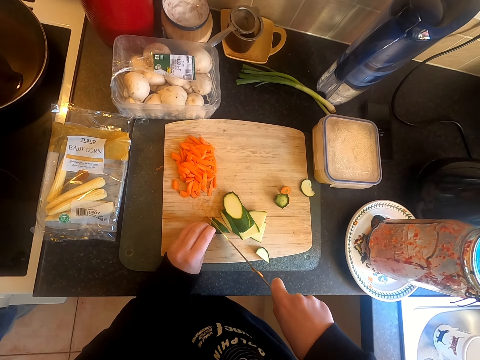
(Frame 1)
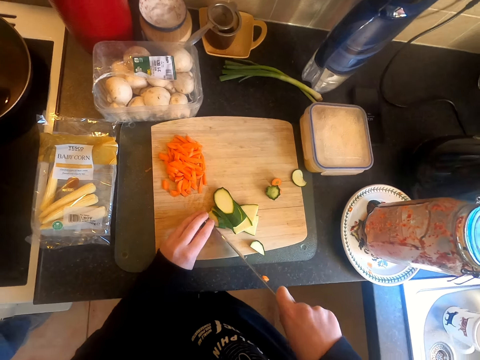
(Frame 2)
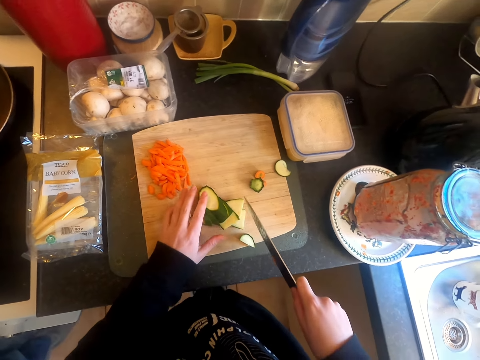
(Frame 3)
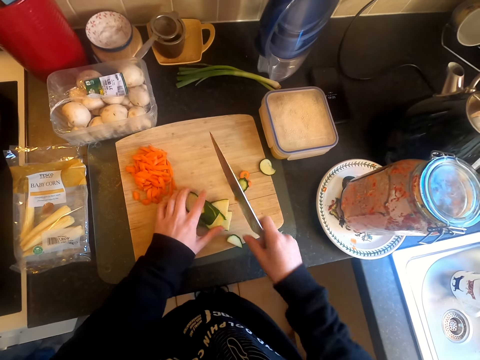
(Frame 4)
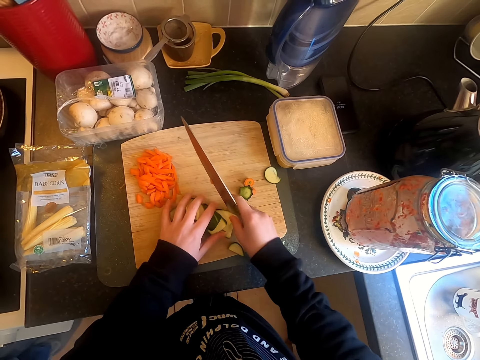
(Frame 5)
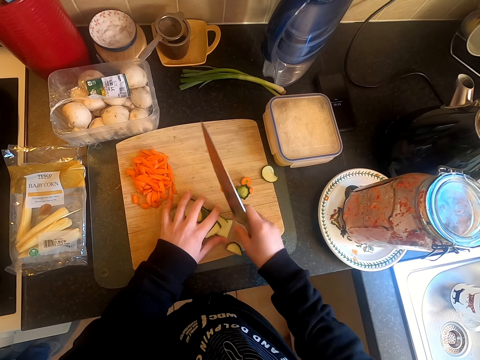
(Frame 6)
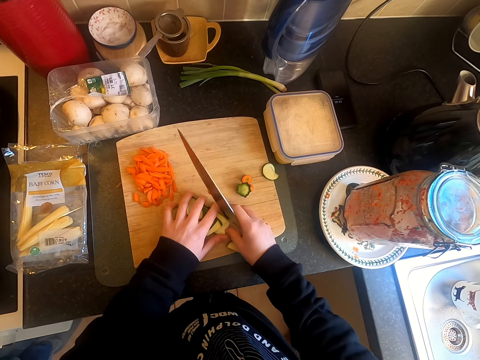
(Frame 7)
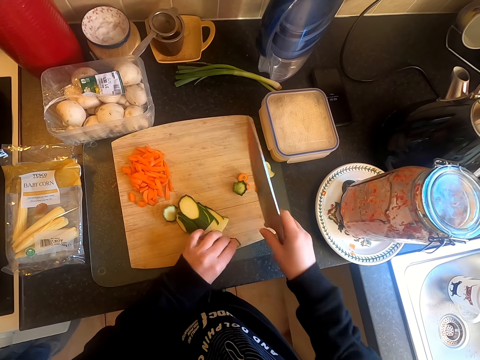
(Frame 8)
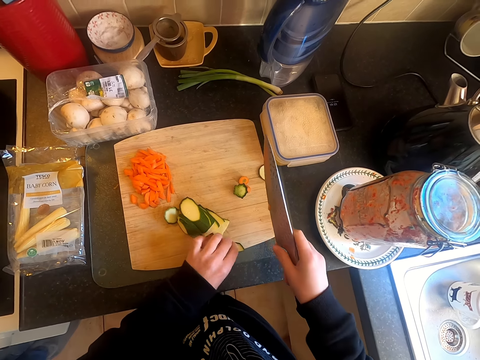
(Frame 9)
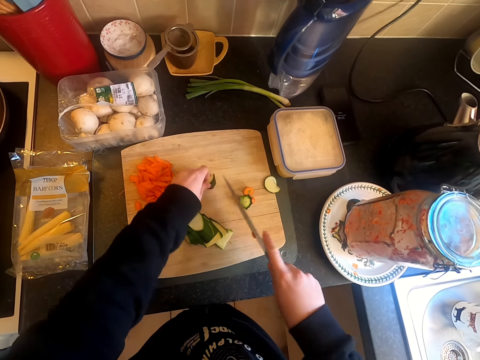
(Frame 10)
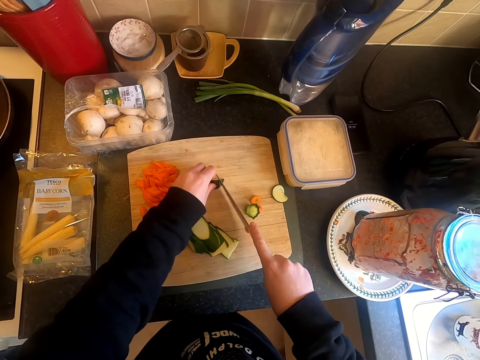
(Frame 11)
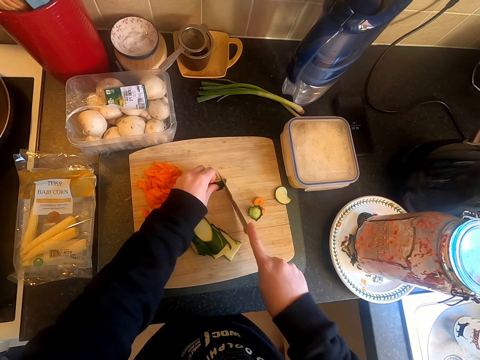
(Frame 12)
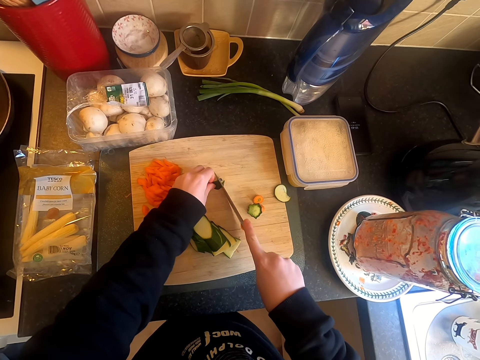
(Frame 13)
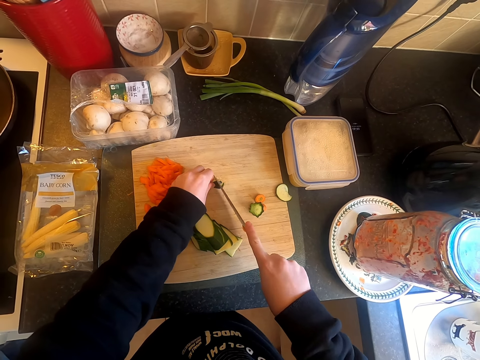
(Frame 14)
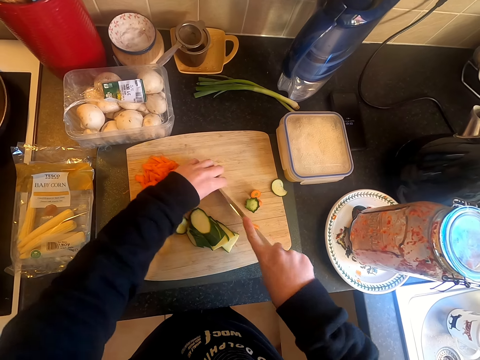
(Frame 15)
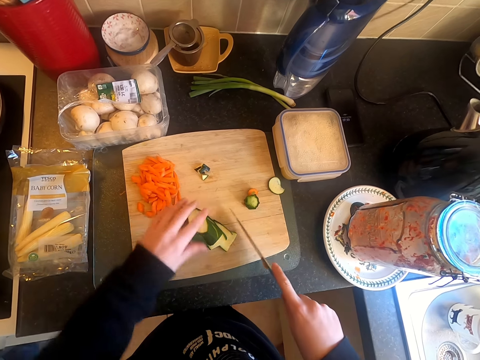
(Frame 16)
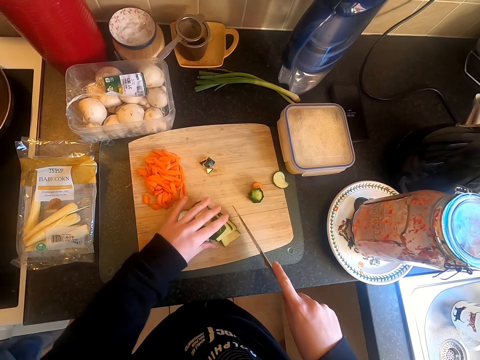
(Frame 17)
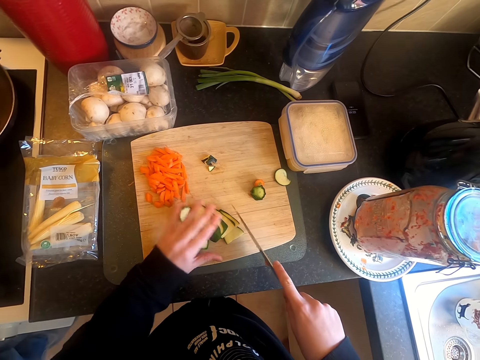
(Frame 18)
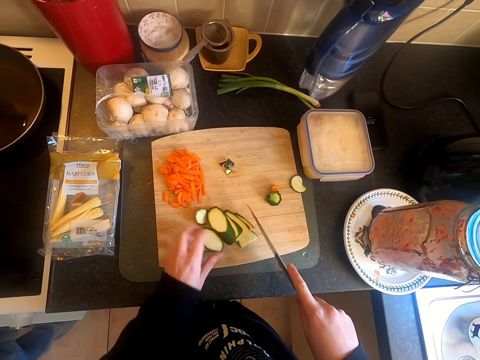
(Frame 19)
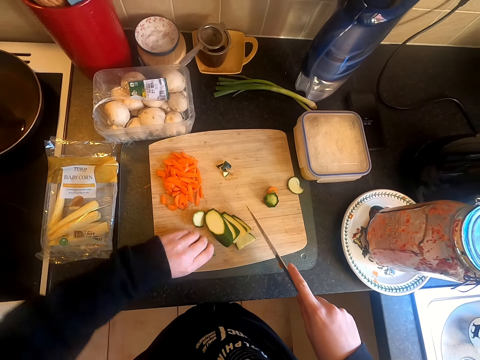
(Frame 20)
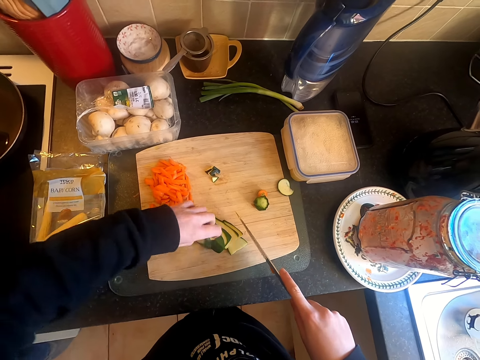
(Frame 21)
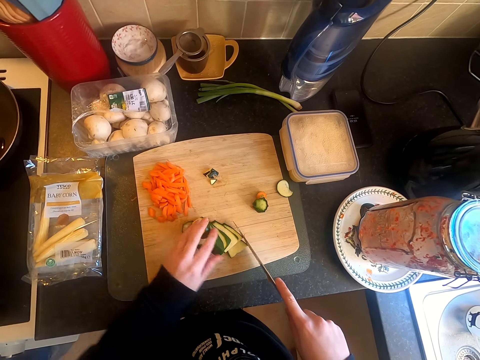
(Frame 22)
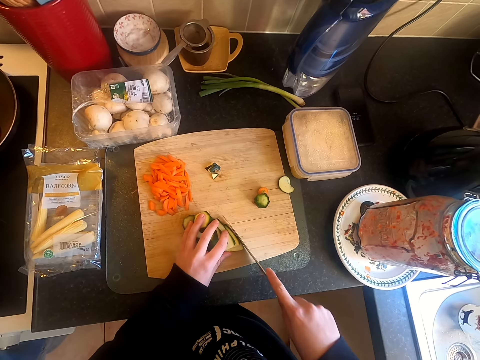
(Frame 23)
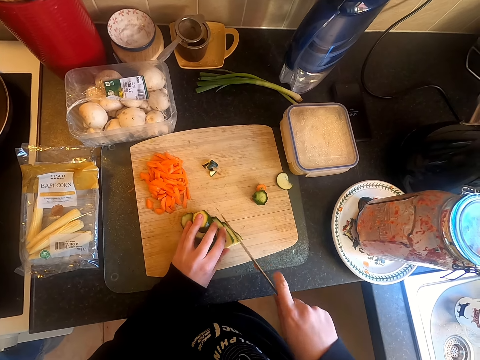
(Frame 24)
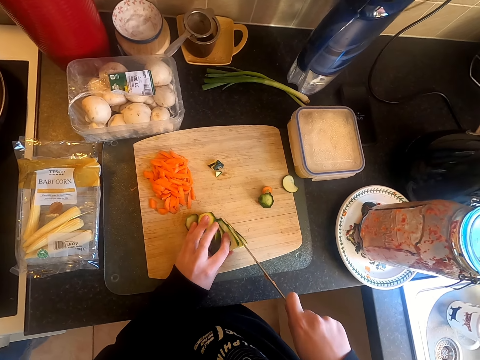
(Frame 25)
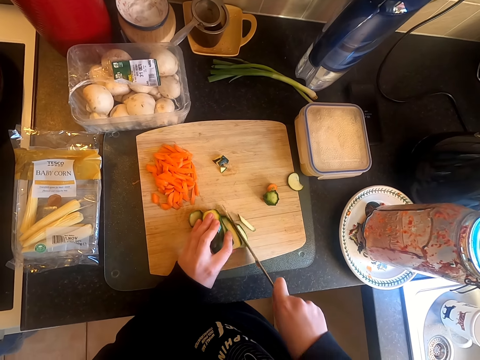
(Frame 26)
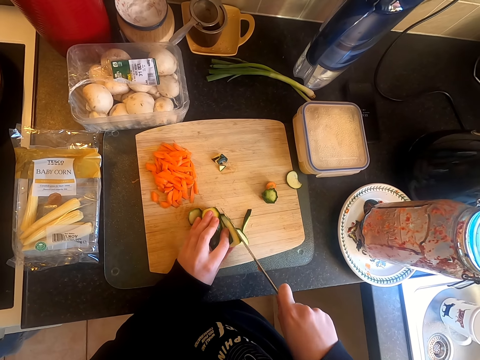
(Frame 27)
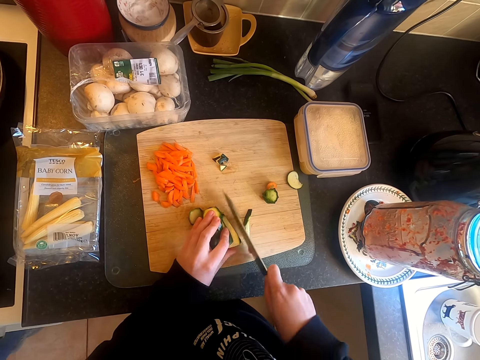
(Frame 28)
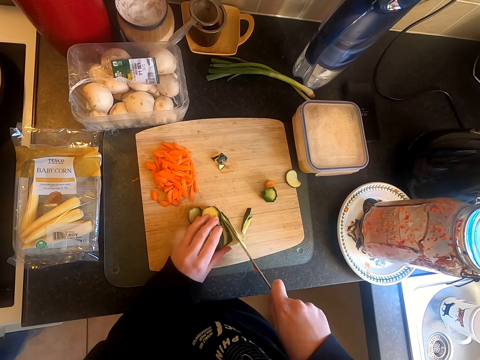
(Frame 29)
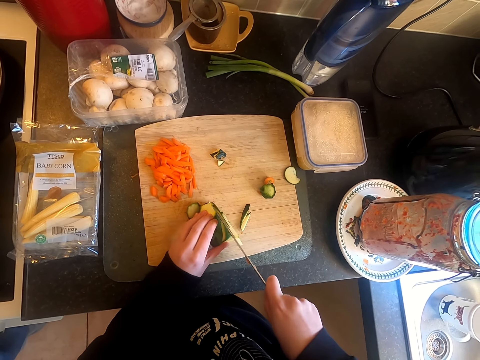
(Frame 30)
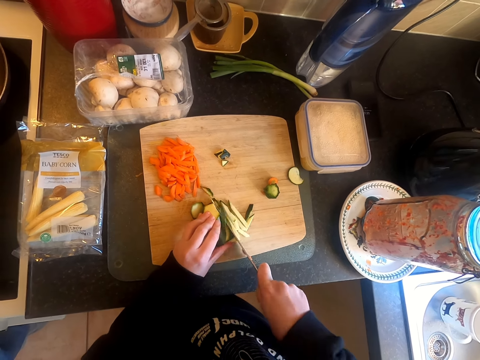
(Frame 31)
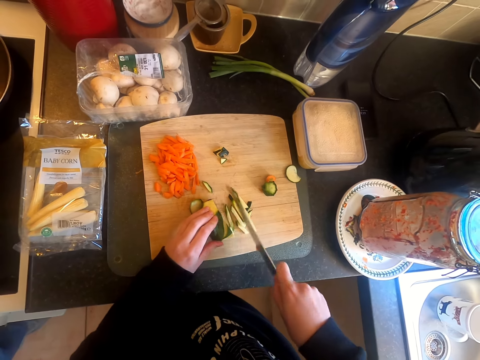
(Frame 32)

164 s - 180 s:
The camera wearer moves the gadget together. They cut a piece of the gadget with a knife. They align the gadget in the cutting board. They cut the gadgets with the knife.

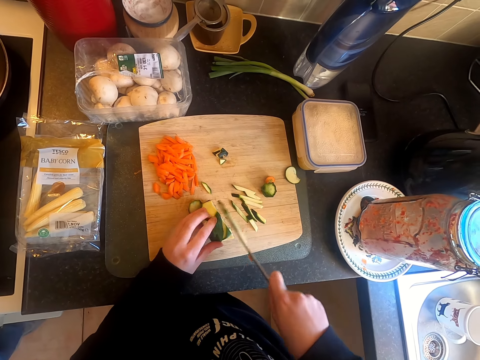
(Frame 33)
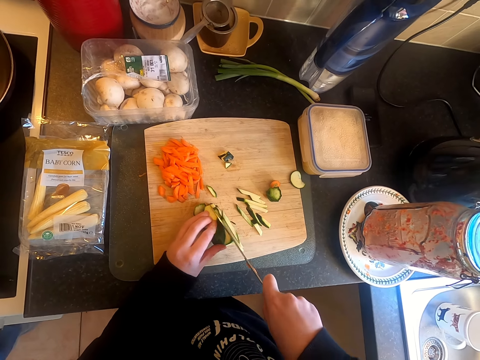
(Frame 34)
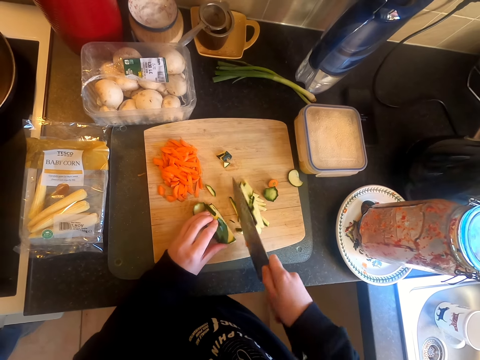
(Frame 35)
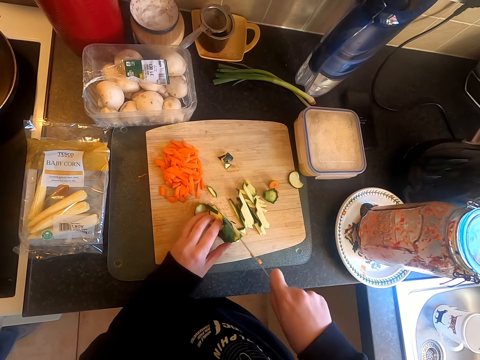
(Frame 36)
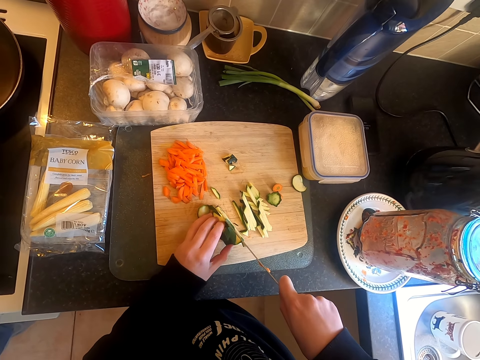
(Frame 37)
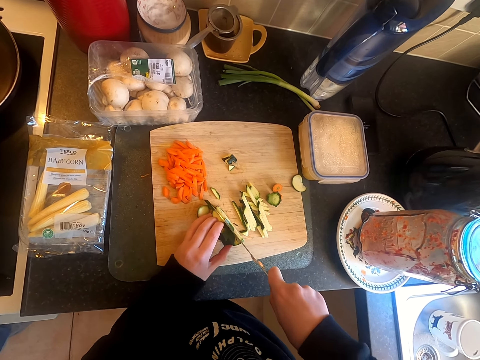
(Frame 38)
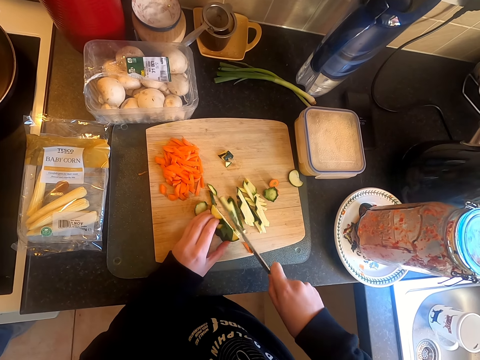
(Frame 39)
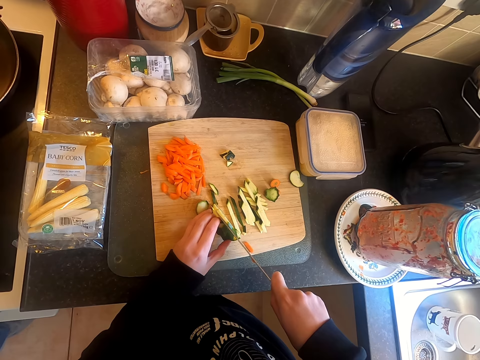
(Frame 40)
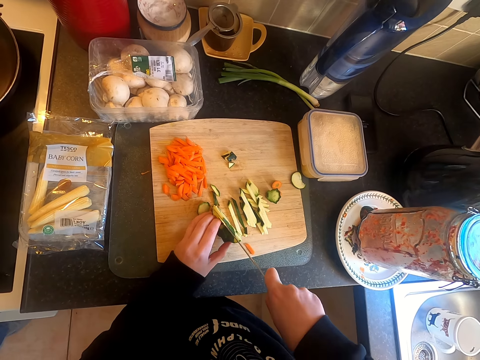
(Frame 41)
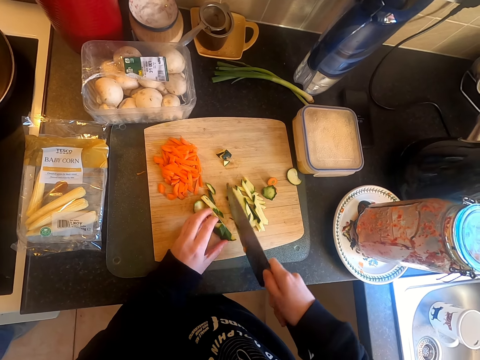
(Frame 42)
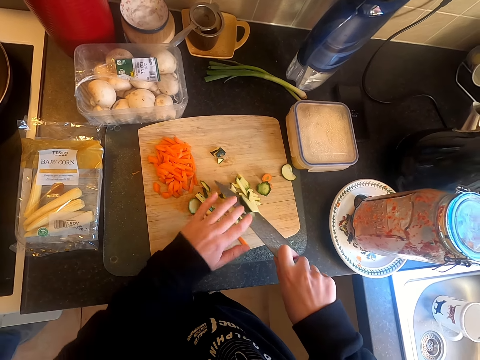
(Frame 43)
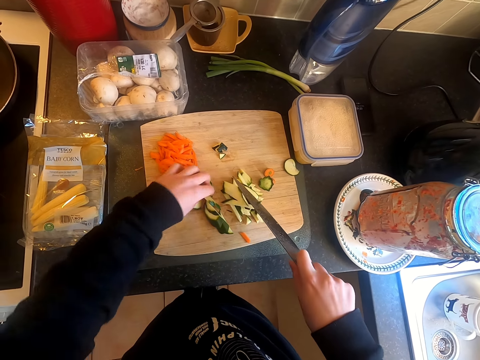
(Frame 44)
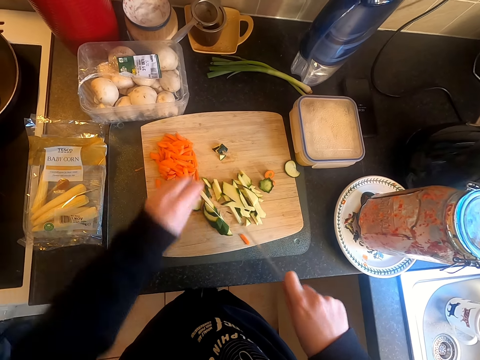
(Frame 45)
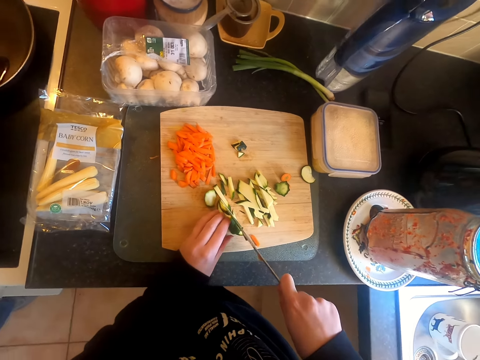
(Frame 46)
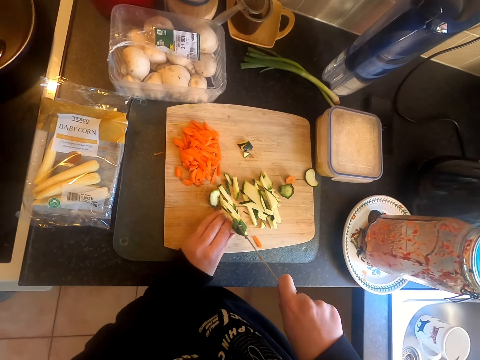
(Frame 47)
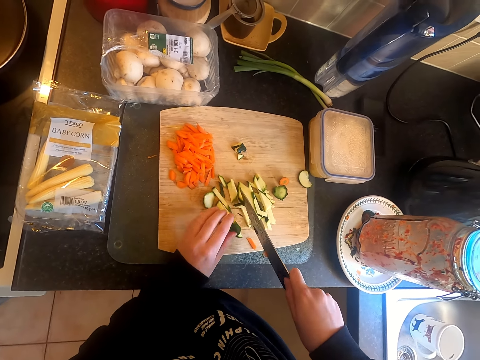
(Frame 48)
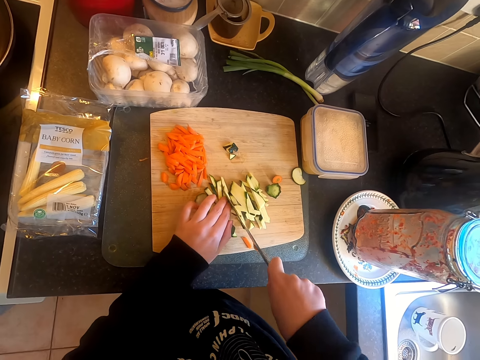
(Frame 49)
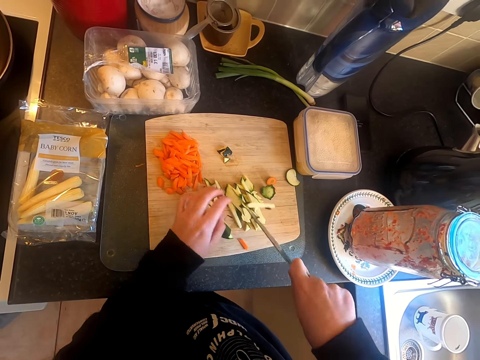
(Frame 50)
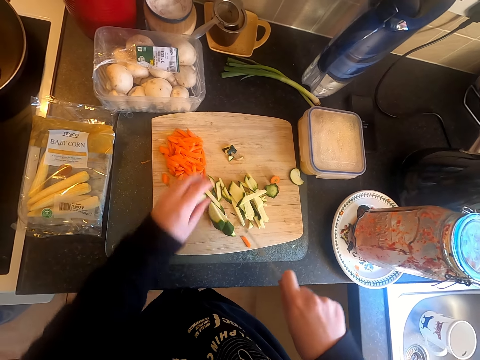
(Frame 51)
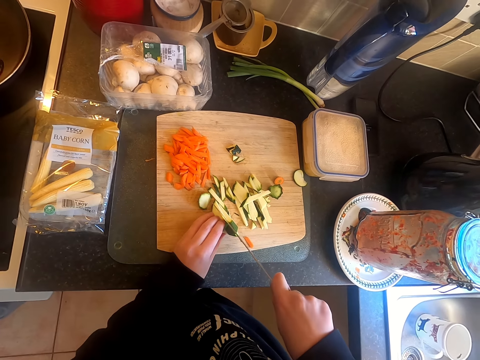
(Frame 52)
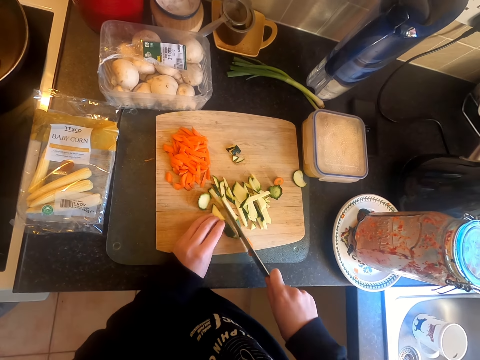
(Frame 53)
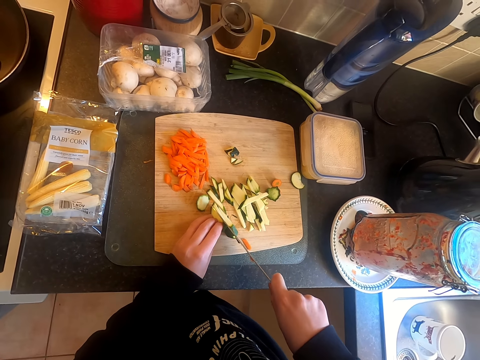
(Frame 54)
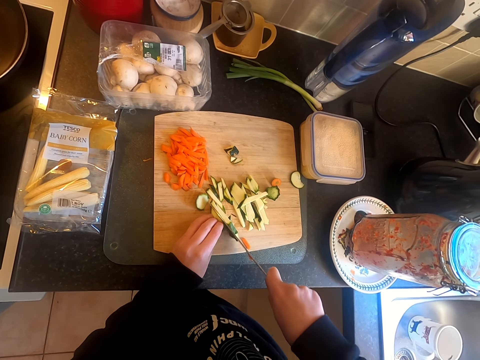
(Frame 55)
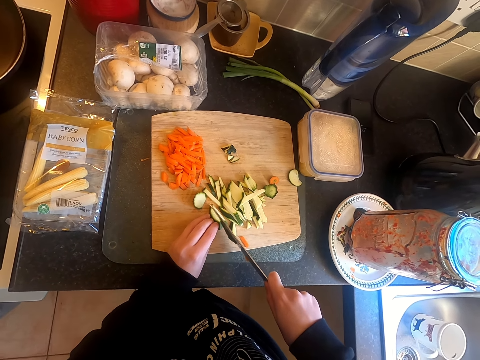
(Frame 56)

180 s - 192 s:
The camera wearer removes the gadget in the knife with a finger. They cut the gadget with the knife.
